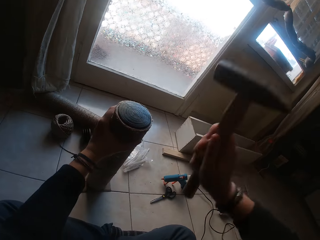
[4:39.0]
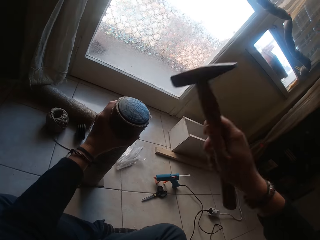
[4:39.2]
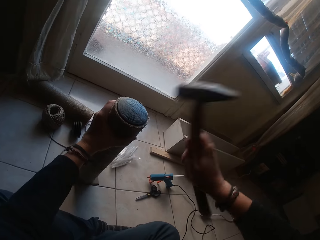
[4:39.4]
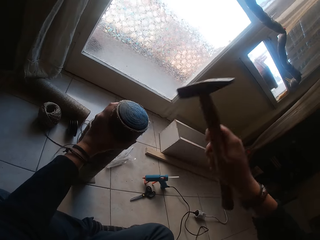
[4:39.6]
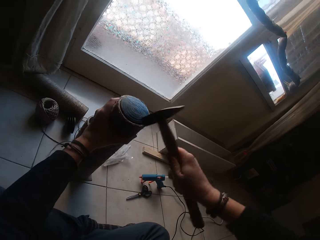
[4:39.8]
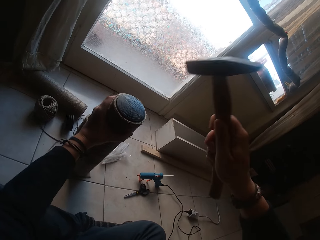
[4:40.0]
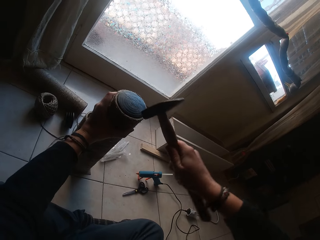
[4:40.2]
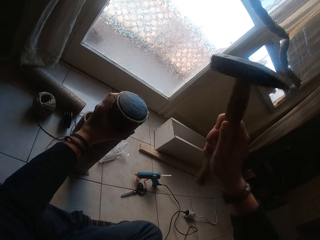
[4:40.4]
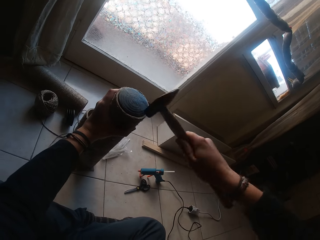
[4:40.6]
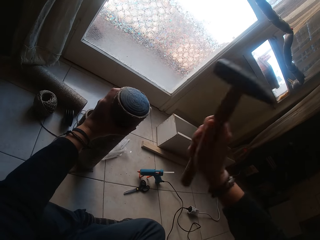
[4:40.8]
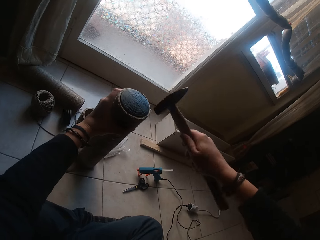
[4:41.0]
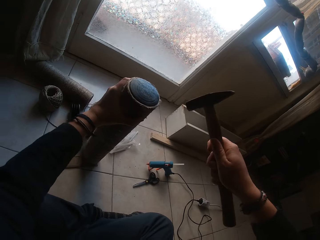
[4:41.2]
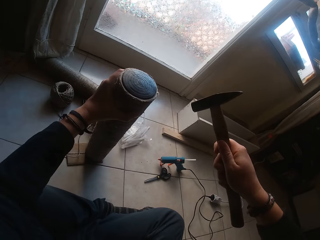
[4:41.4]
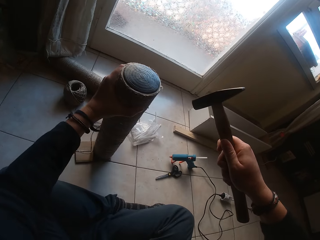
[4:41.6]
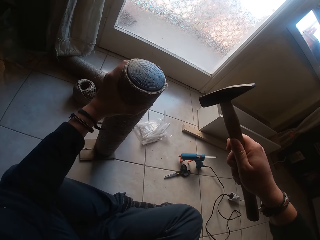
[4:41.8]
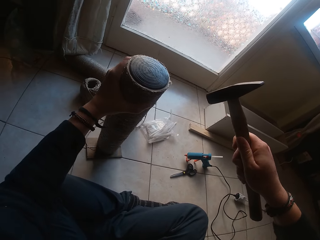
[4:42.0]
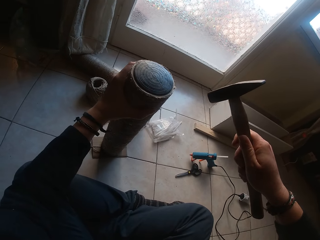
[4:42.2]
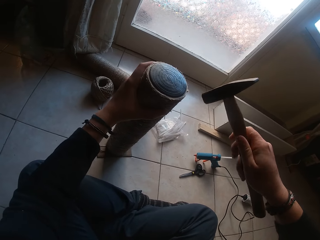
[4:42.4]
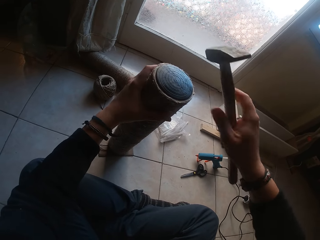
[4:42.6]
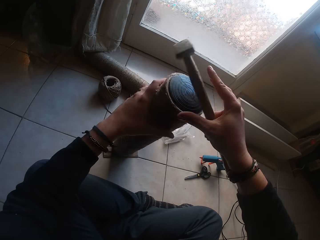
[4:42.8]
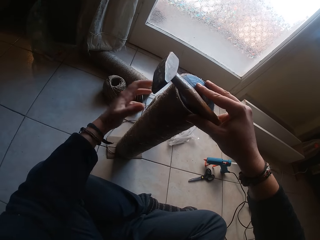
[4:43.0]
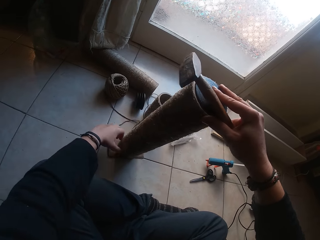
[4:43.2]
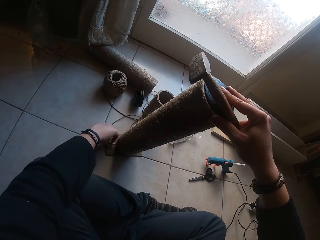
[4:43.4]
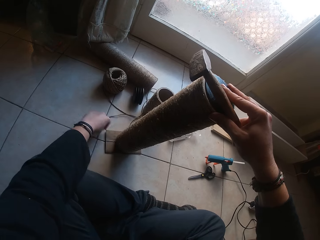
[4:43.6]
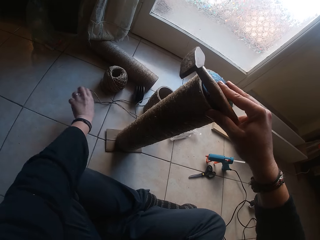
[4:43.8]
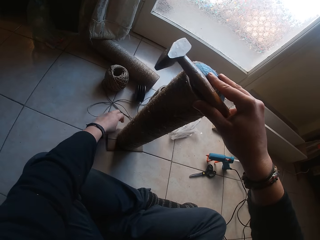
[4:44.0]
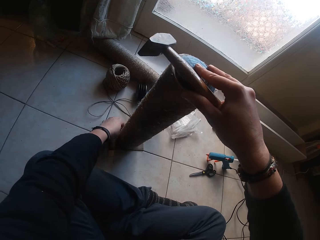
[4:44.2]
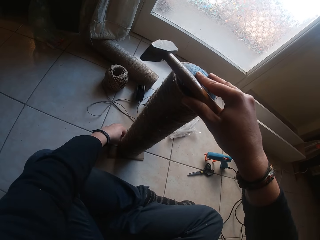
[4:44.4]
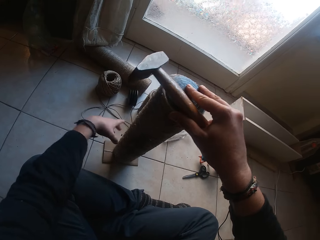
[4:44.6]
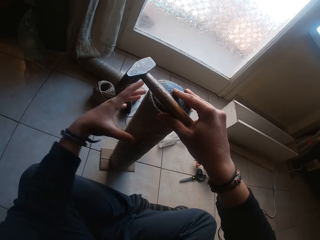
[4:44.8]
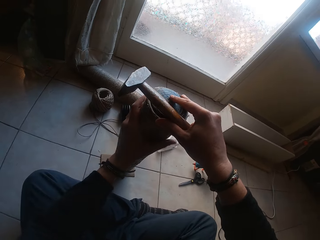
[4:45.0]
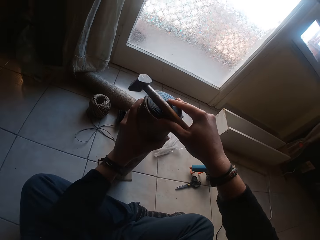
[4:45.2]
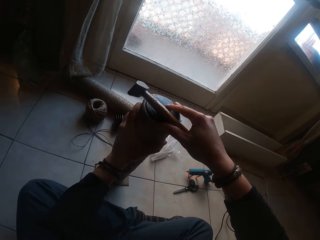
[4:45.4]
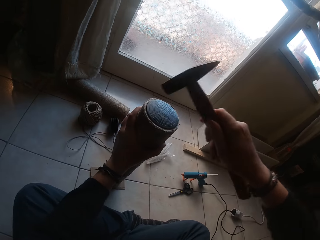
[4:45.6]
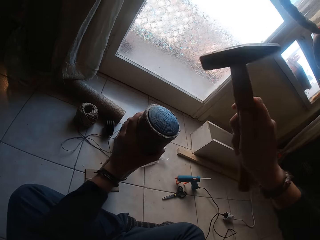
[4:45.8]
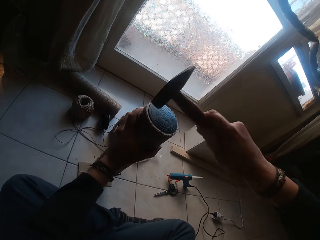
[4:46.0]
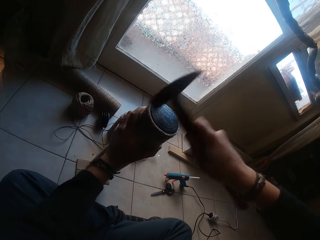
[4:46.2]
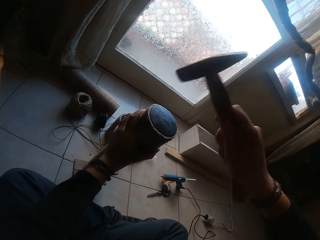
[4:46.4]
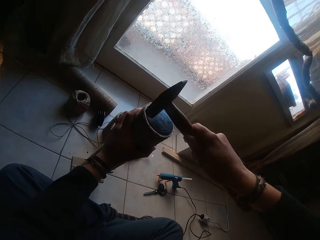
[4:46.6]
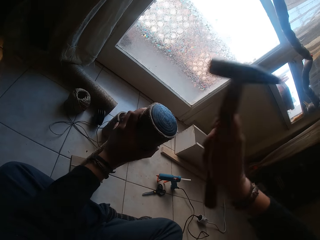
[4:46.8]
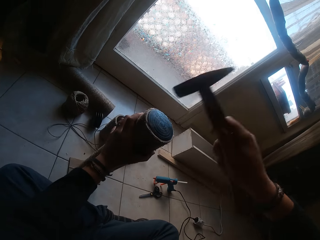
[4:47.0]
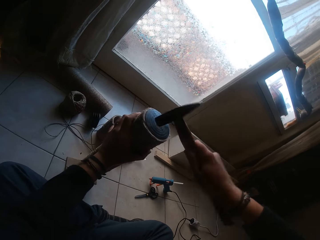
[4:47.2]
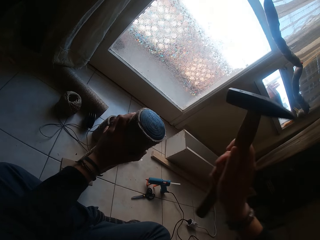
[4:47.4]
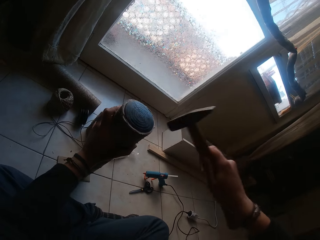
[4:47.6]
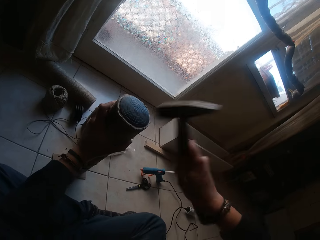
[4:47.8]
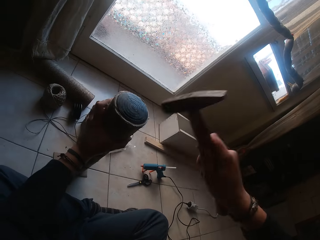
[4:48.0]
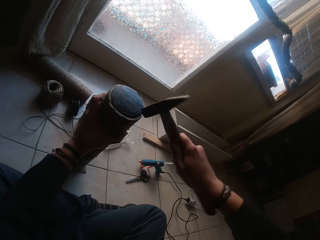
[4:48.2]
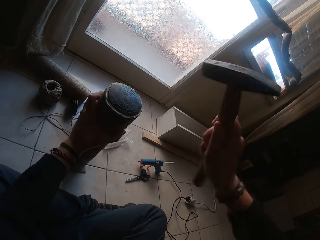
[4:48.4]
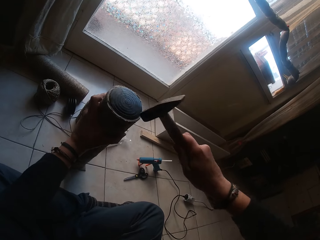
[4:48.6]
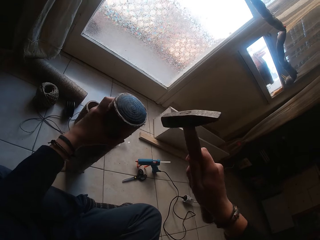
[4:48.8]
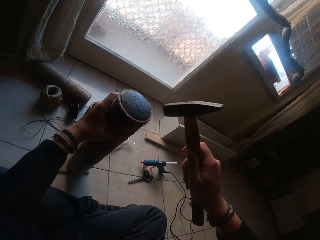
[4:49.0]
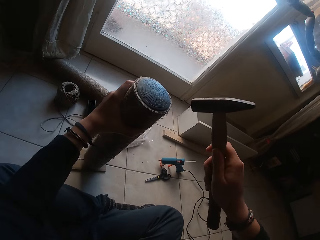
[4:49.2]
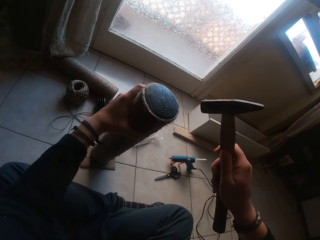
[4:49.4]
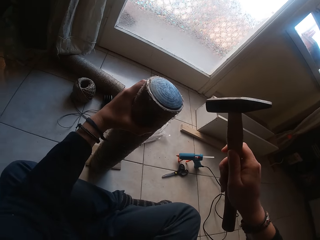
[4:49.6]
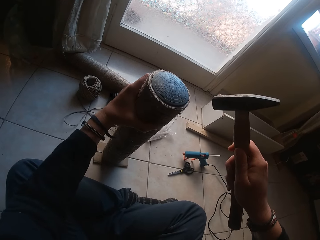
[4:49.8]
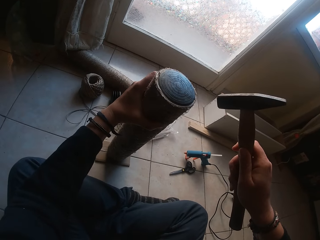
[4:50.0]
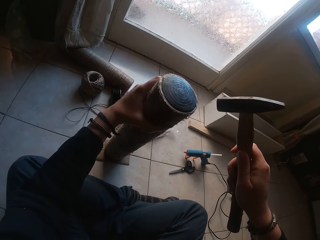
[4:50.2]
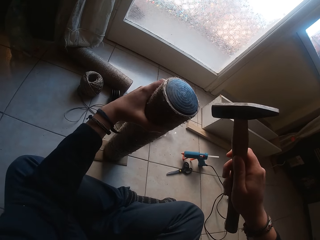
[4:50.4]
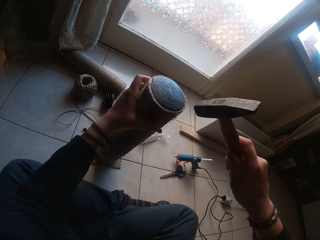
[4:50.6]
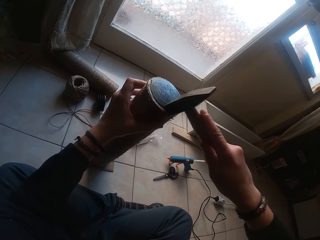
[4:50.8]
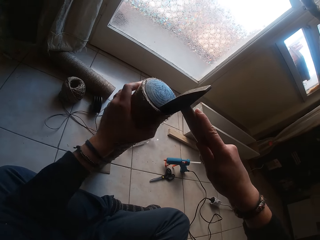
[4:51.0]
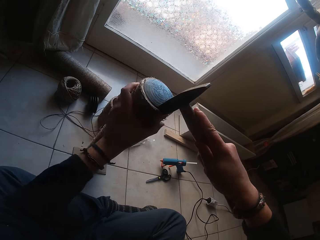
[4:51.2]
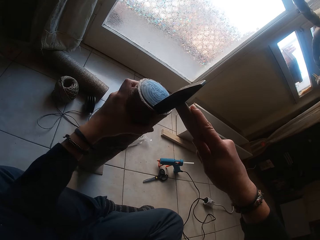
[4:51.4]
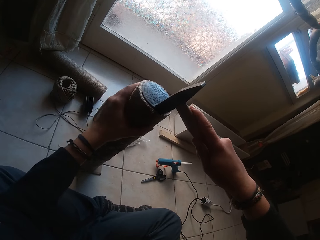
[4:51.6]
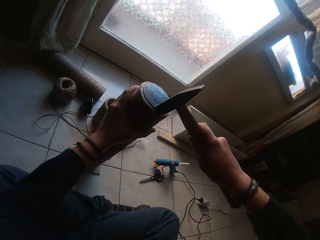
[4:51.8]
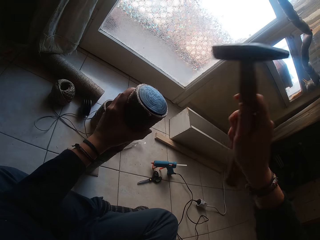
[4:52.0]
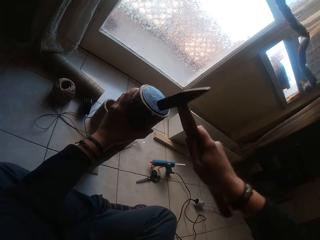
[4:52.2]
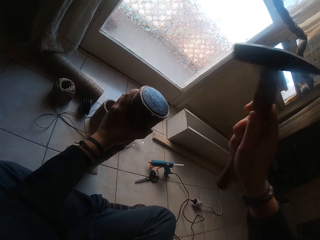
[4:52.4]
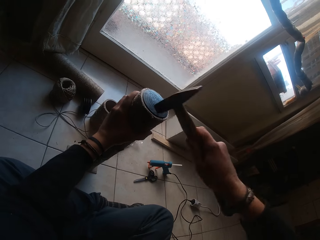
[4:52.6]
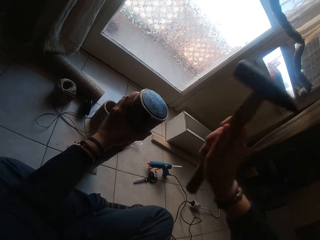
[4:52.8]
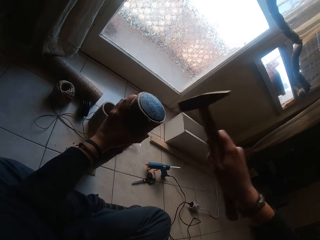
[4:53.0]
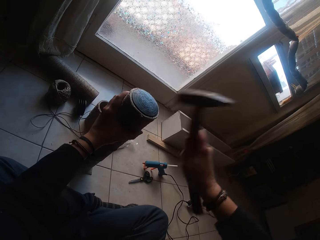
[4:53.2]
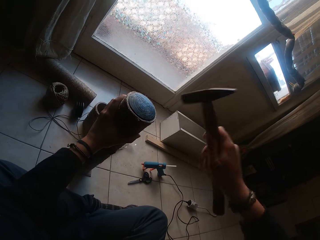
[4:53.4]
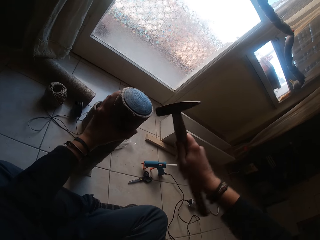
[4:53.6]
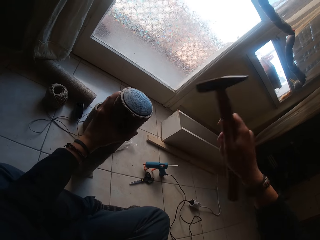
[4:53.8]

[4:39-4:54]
The camera wearer hits the rubber cover on the roller with the hammer in his right hand. He adjusts the roller on the paper with his left hand. He holds a textile roll. He touches the edge of the roller with his right hand. He removes the rope on the paper with his left hand. He moves wires. He shifts the roller on the paper on the floor with his left hand. He holds the textile roll. He hits the black cardboard tube cover with the hammer in his right hand. He adjusts the cardboard tube in his left hand on the rectangular cardboard. He hits the black cardboard tube cover with the hammer in his right hand.

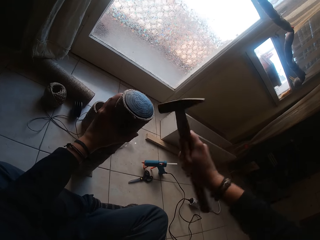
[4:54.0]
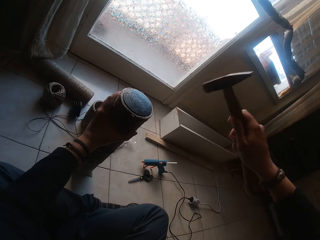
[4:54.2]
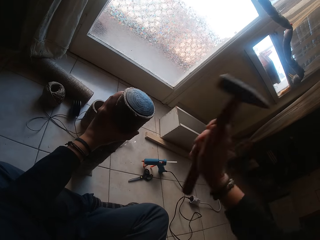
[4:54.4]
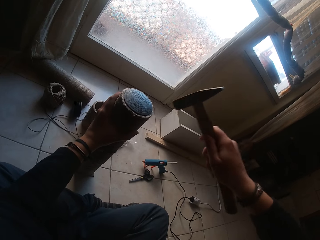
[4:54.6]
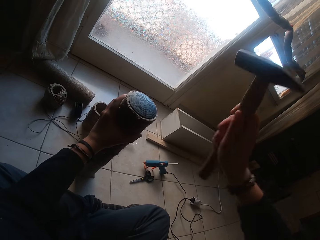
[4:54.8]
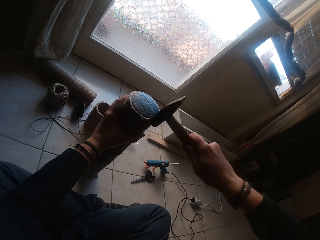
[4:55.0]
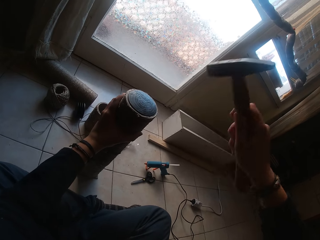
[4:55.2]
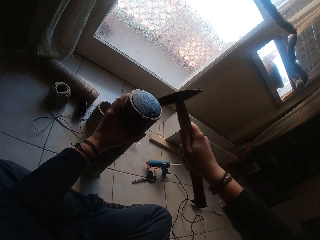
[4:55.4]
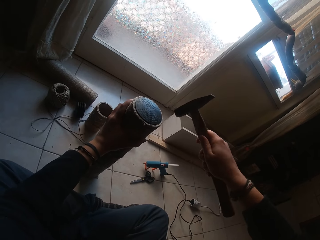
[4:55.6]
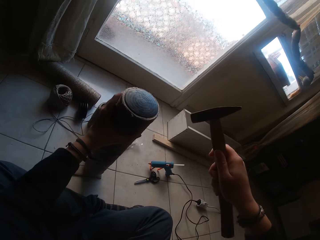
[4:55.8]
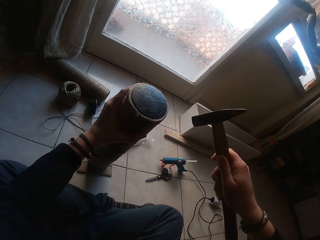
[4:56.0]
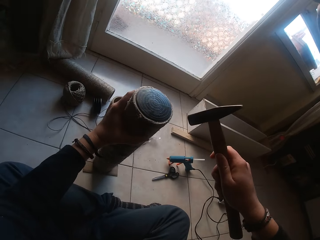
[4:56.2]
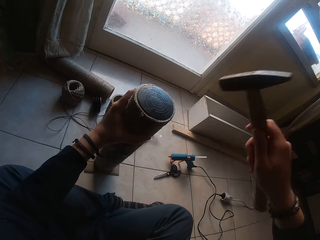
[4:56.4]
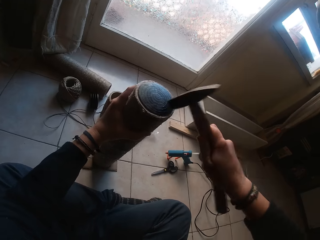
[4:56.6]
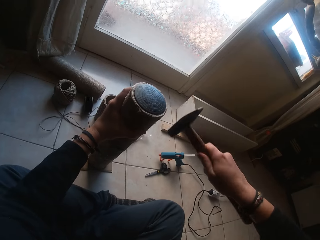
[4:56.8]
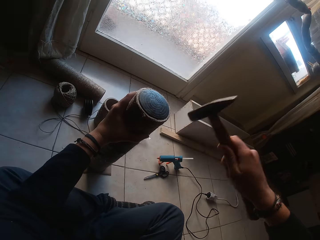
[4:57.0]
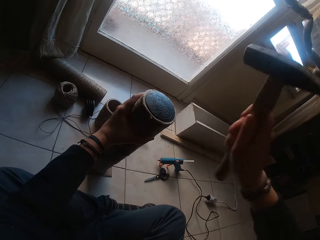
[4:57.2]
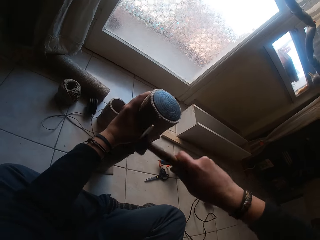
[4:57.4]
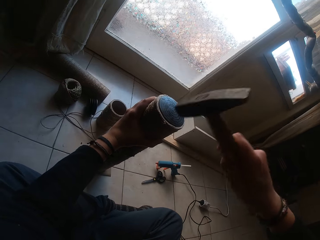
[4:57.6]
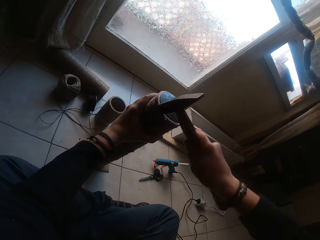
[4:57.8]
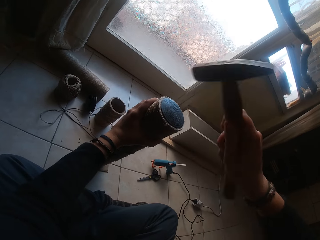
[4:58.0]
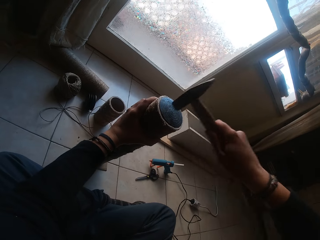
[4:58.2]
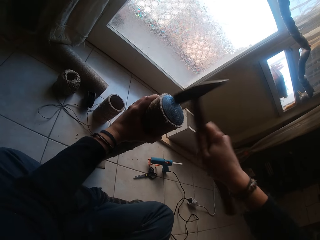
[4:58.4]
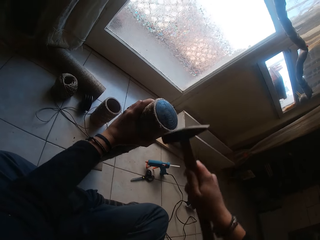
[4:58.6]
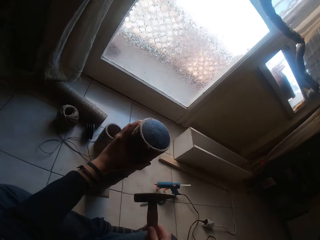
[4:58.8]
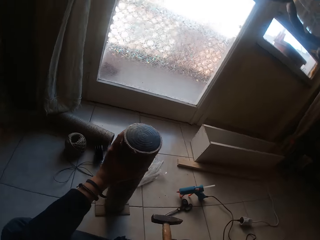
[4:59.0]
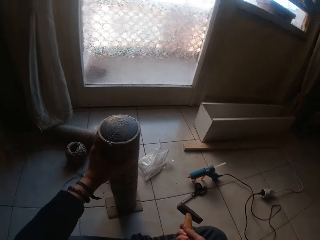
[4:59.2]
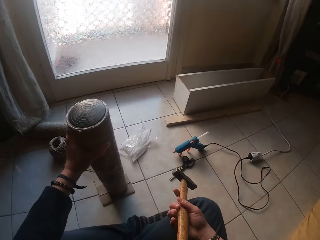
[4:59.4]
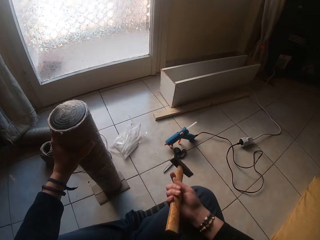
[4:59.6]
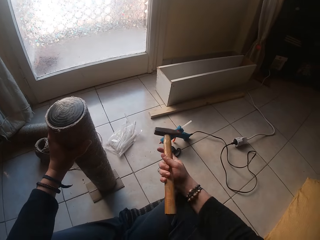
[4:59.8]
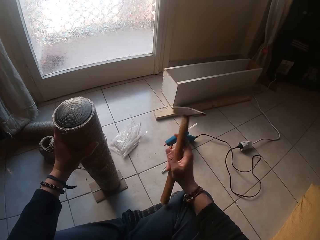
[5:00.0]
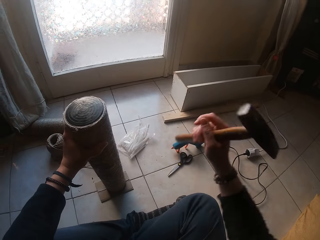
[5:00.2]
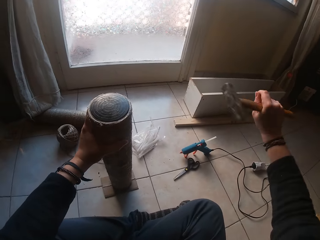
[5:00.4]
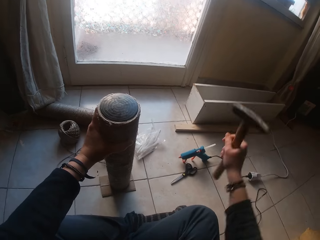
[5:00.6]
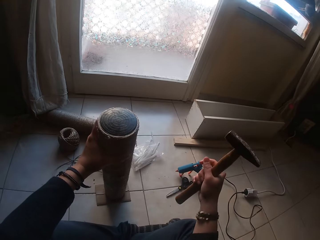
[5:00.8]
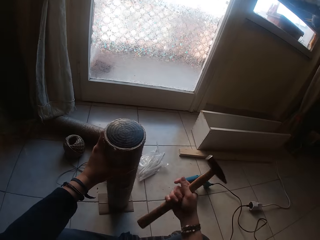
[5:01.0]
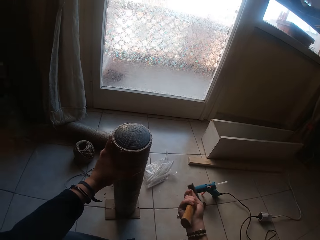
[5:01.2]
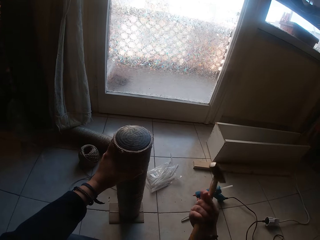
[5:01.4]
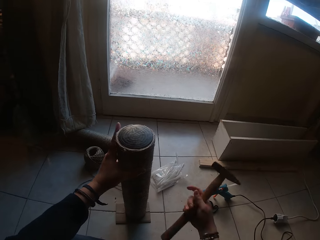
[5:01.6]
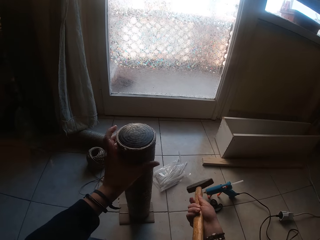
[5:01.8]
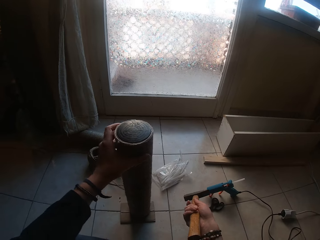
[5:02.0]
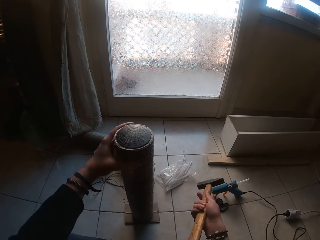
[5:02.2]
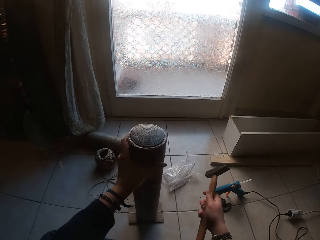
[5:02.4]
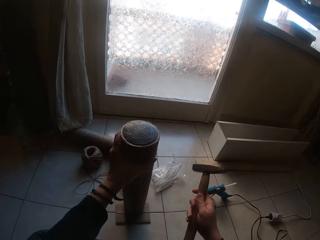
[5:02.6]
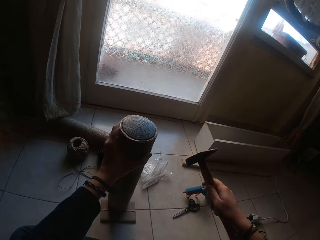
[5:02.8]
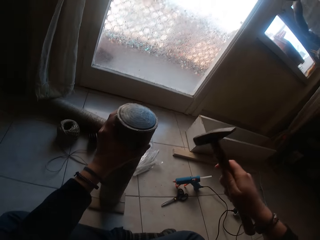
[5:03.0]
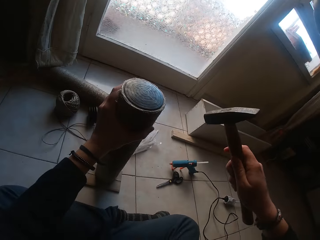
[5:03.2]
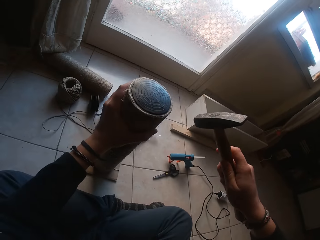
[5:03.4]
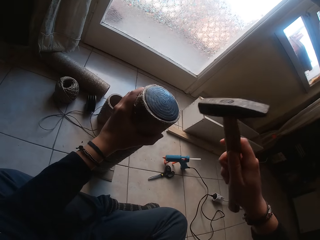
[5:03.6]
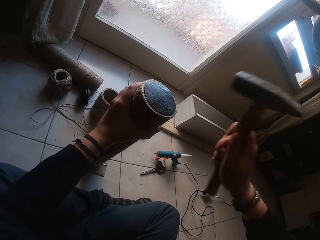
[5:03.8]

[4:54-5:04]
The camera wearer adjusts the cardboard tube in his left hand on the rectangular cardboard. He hits the black cardboard tube cover with the hammer in his right hand. He adjusts the cardboard tube in his left hand on the rectangular cardboard. He hits the black cardboard tube cover with the hammer in his right hand.
